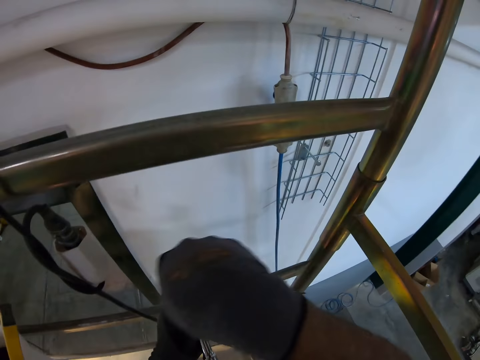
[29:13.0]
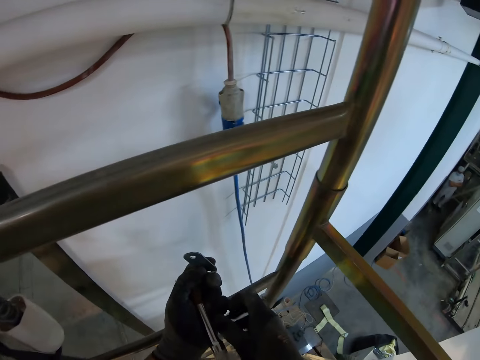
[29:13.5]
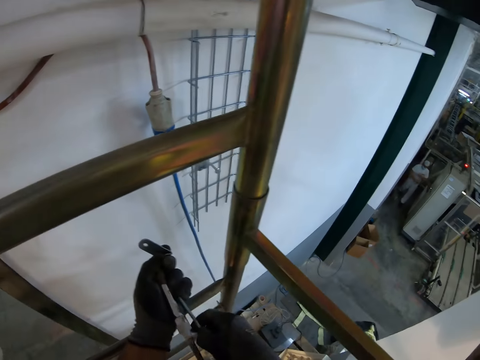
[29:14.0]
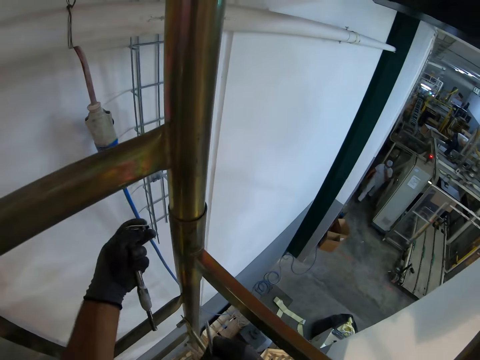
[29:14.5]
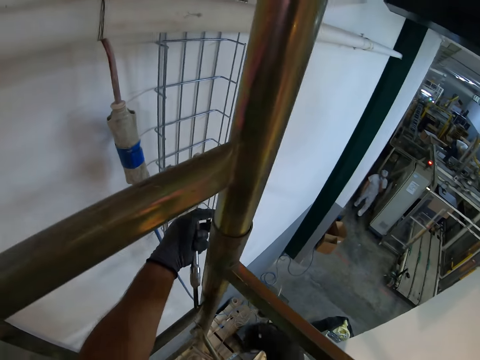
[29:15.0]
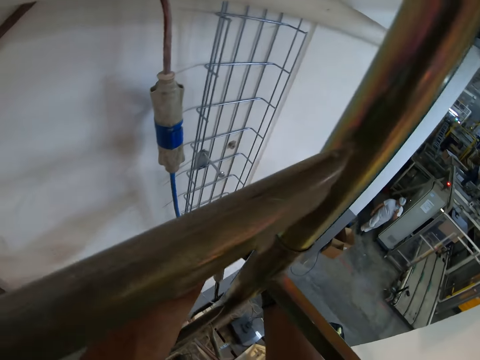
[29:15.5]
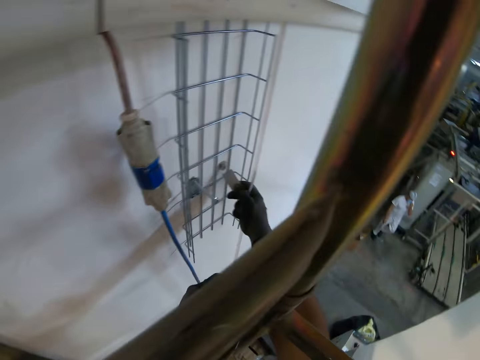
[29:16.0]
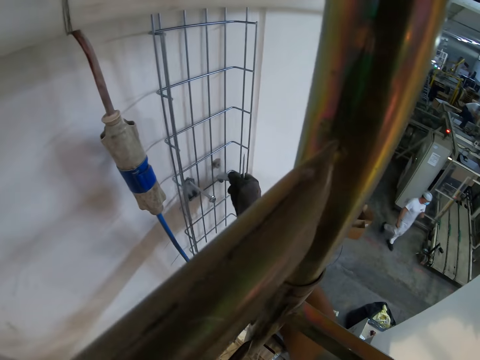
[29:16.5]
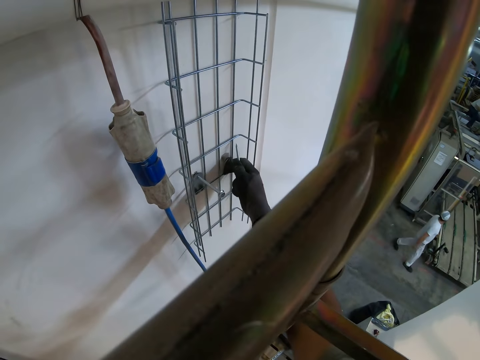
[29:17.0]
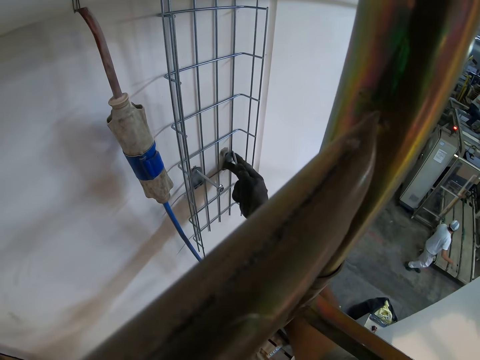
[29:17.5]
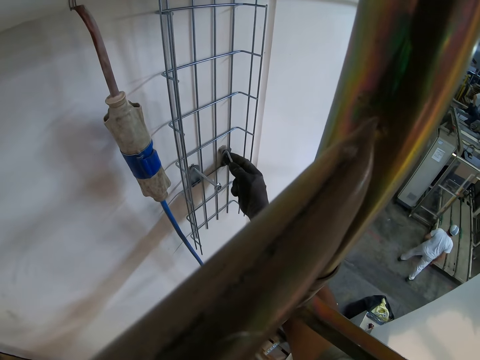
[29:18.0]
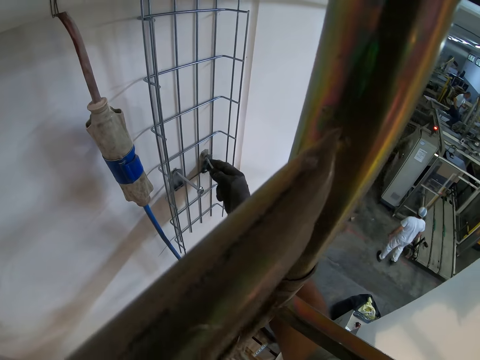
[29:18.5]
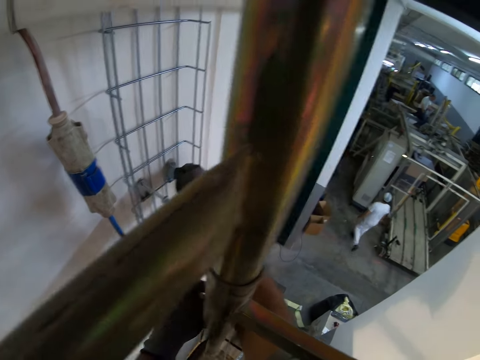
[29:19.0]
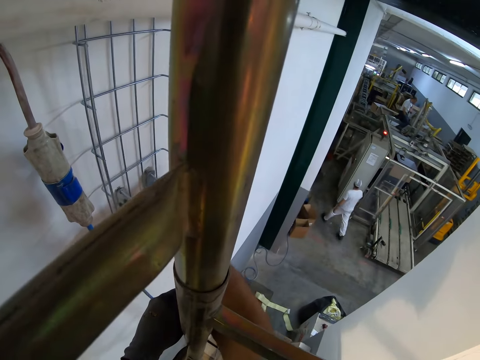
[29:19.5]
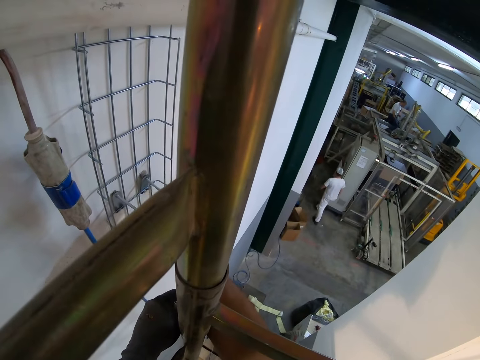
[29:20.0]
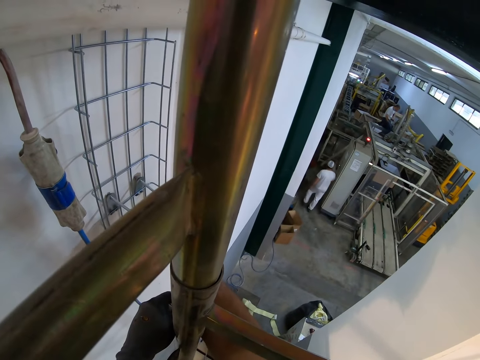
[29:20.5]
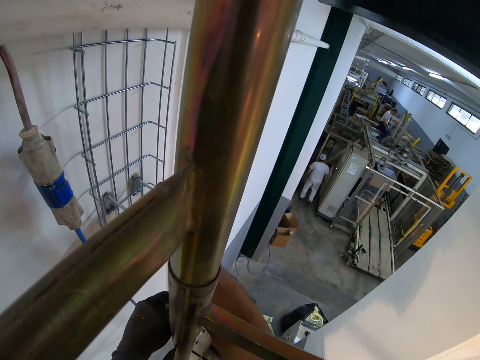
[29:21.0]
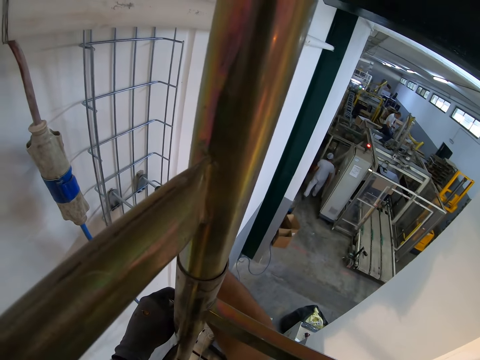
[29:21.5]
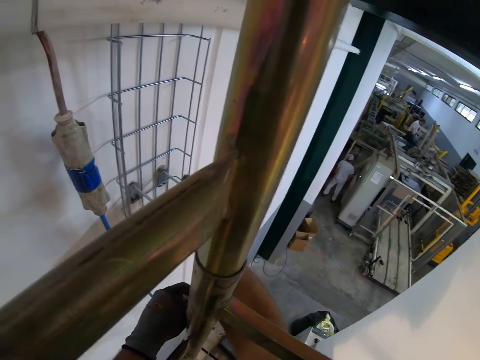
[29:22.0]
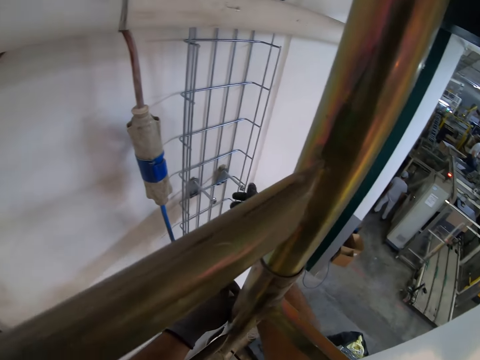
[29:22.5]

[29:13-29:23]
The camera wearer passes the bolt to the right hand. They place the wall bracket on the wall. They insert a screw in the wall plug. They screw in something on the wall.

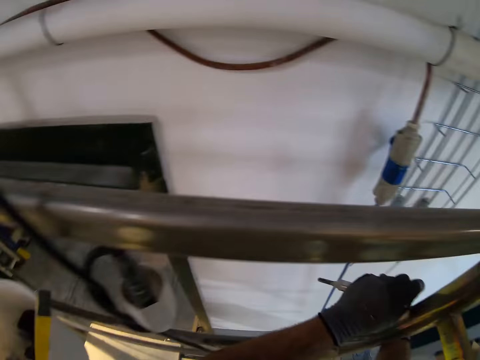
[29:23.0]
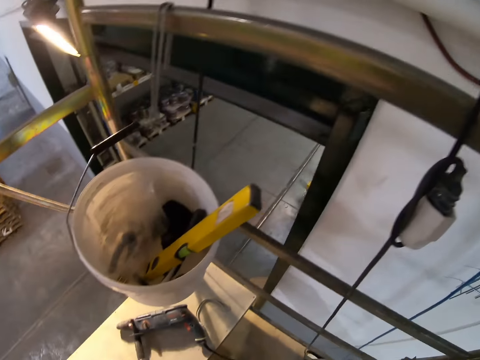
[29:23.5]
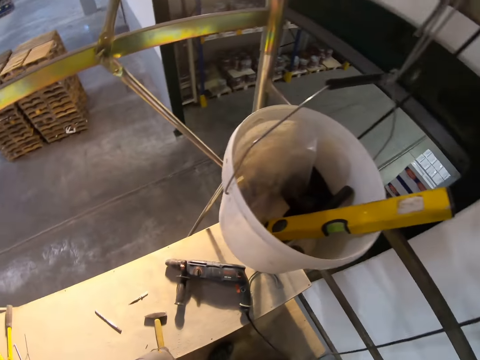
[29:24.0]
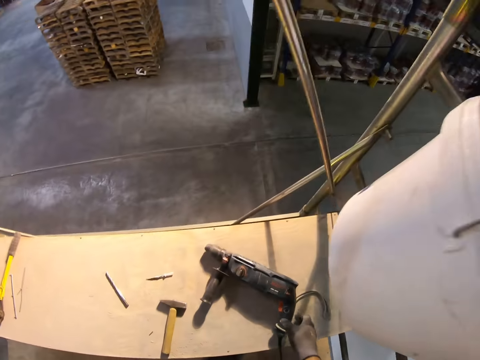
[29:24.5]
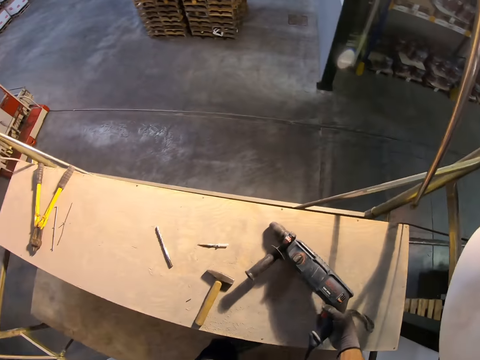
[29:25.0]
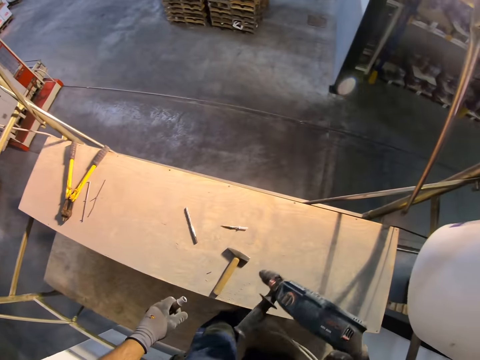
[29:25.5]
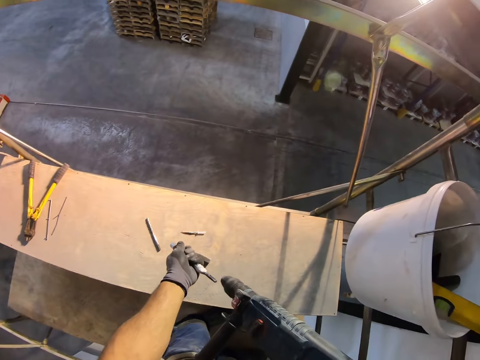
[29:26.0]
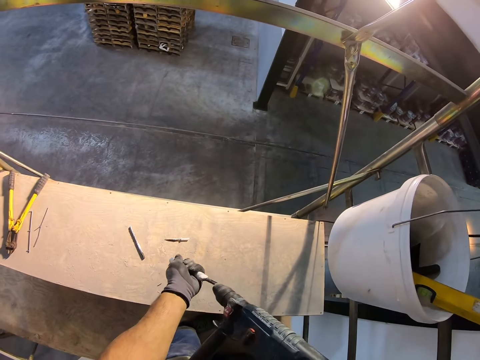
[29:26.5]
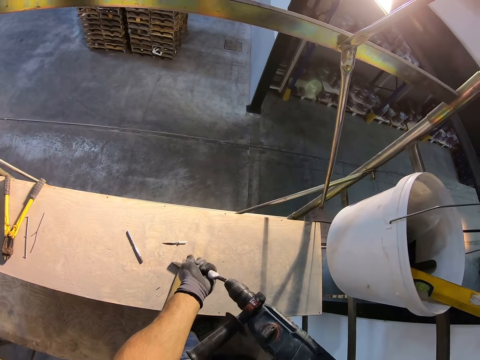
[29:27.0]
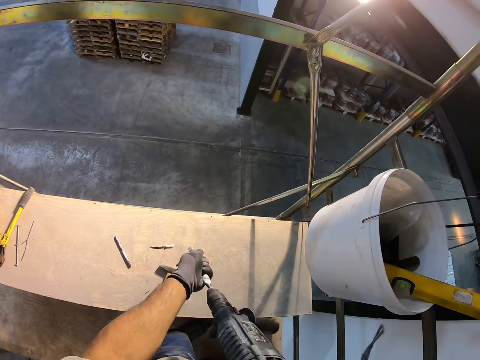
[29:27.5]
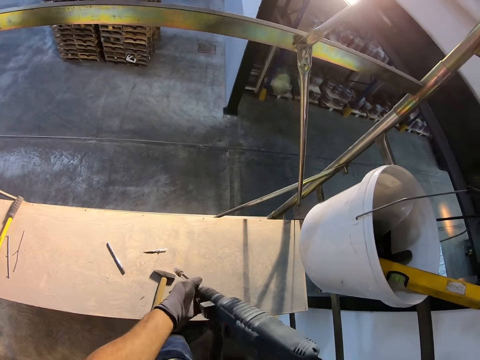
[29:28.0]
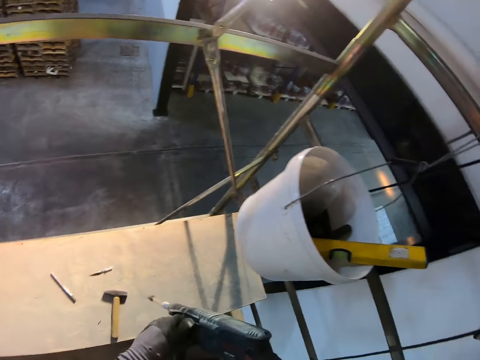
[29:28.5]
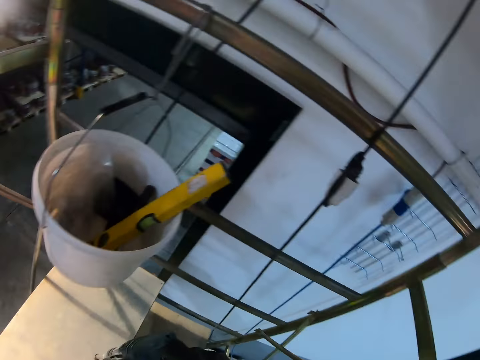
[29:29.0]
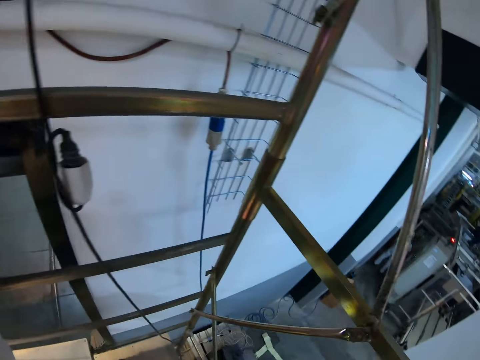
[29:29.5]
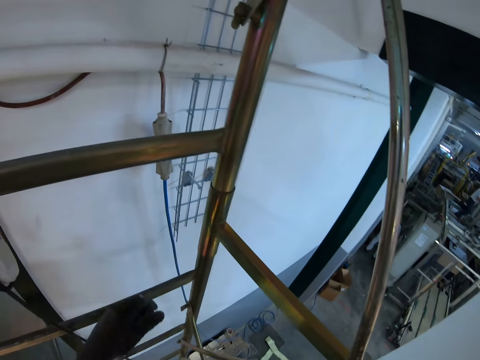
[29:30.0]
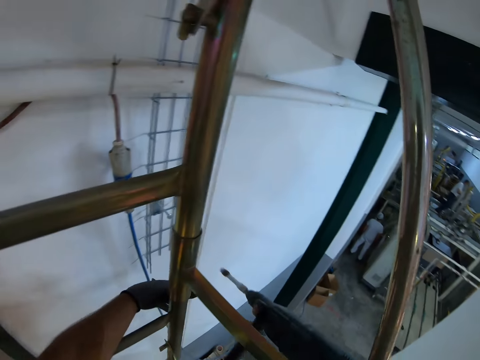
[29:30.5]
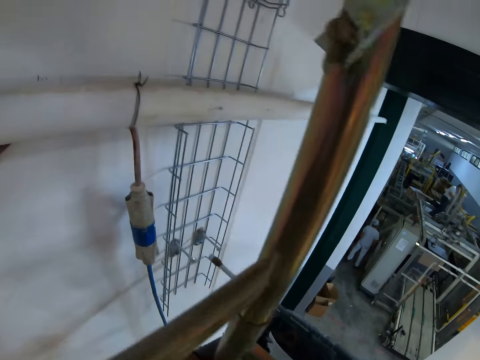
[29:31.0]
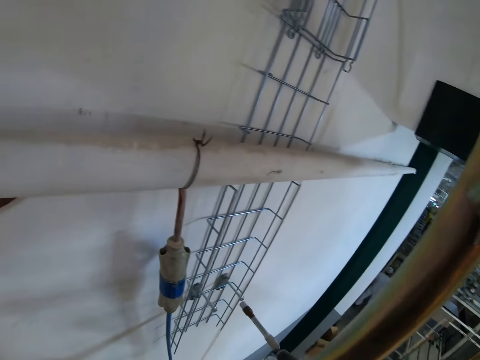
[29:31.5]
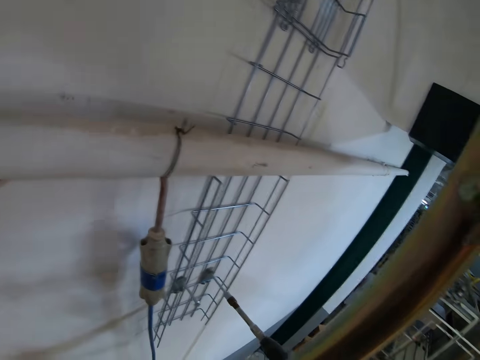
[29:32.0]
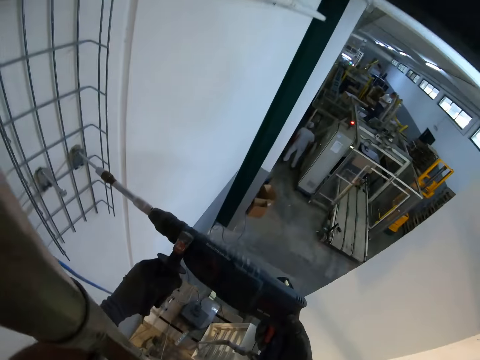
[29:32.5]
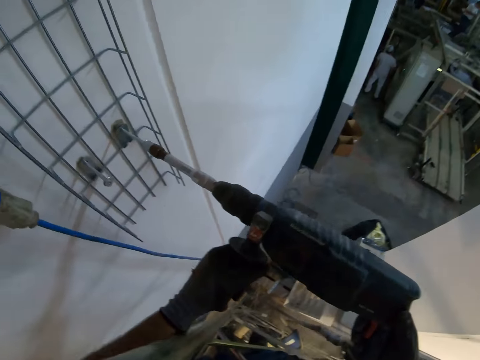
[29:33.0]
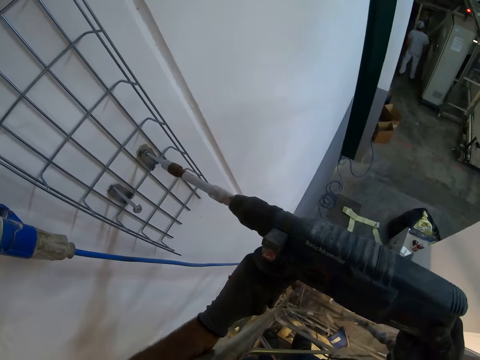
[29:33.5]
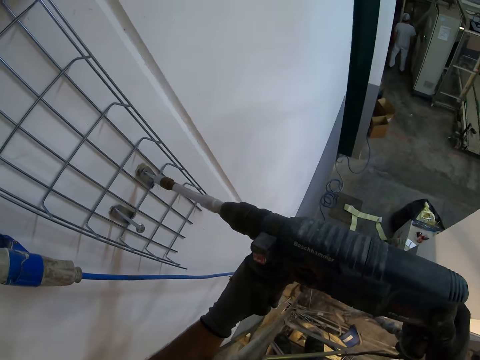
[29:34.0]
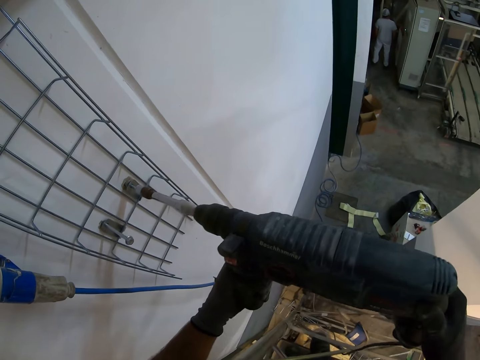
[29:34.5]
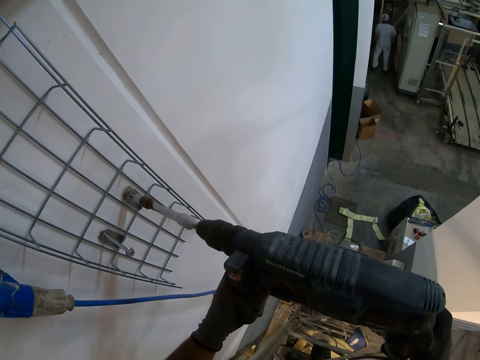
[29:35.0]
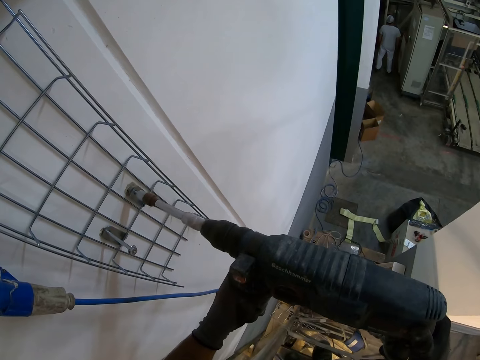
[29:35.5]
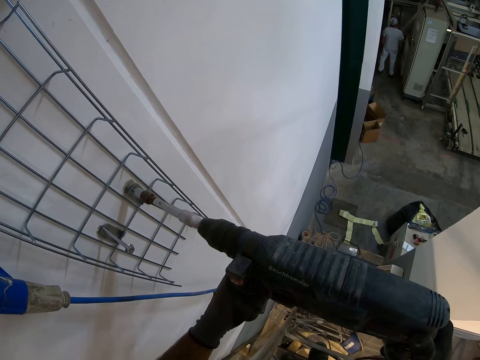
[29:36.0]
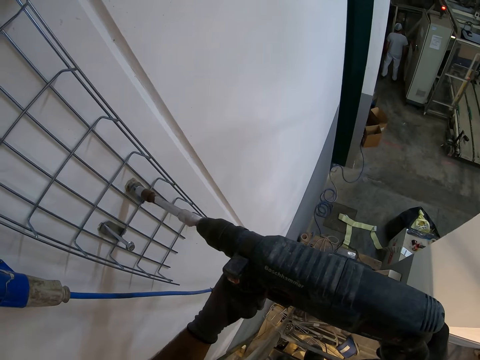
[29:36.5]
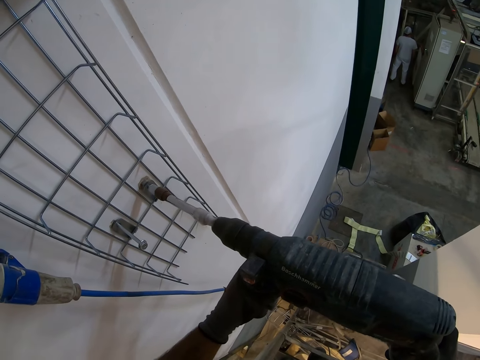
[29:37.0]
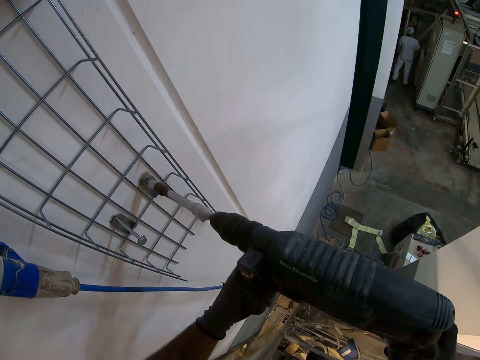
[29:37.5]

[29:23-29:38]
The camera wearer looks around. They pick up the drill. They attach another twist drill in the drill. They look around. They close the screws with the drill. They drill in the bolt to the wall.

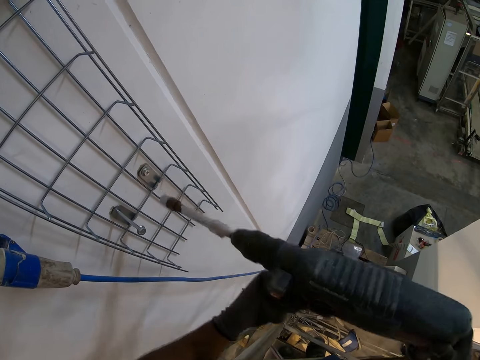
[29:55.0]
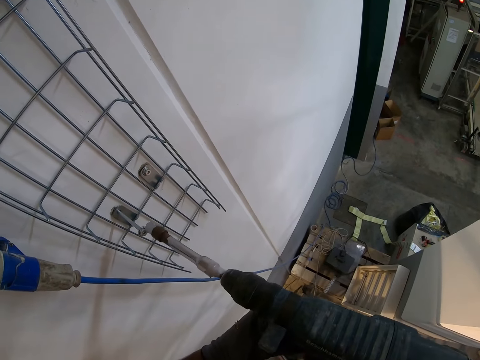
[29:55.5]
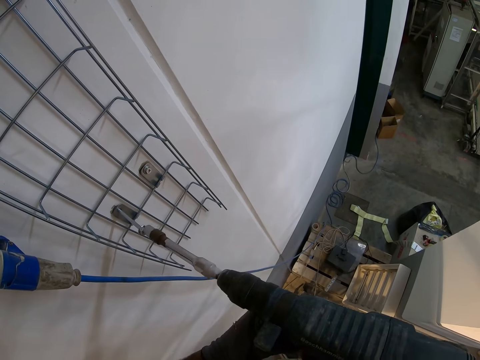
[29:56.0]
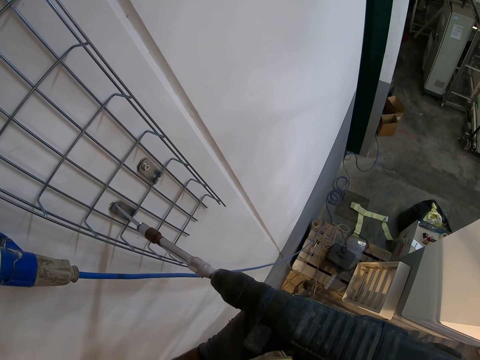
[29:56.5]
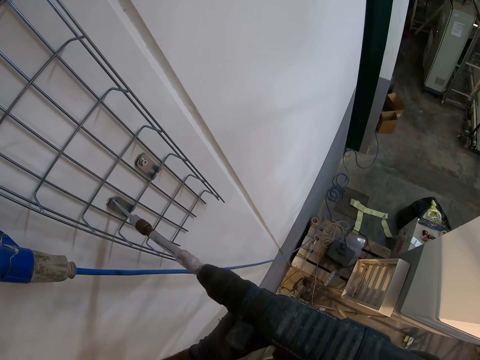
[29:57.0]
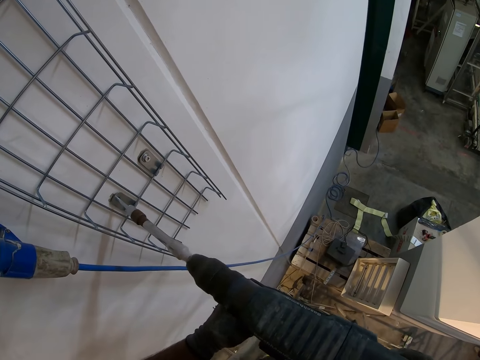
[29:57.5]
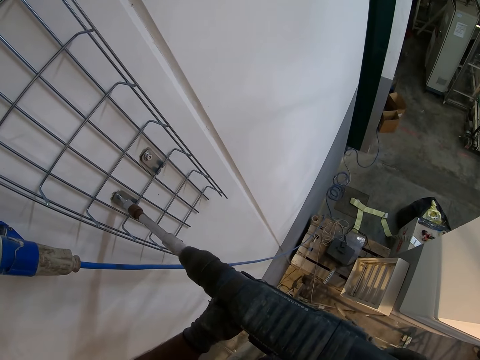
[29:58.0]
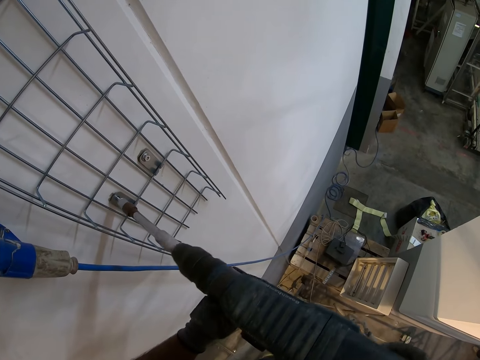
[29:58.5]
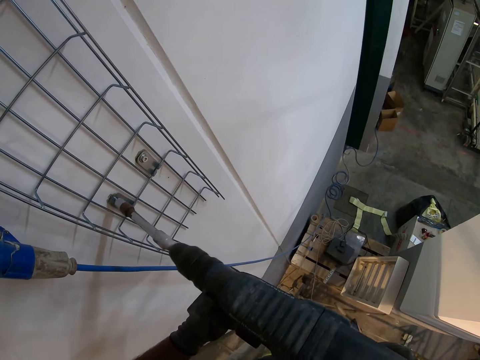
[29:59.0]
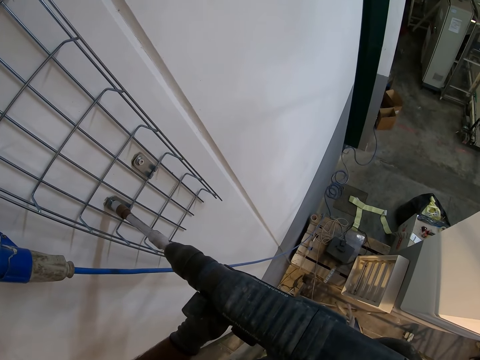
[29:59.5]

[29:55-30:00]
The camera wearer drills in the other bolt to the wall.
